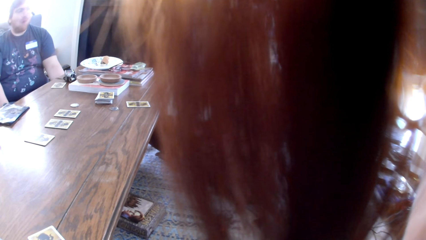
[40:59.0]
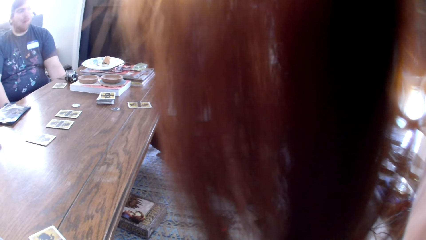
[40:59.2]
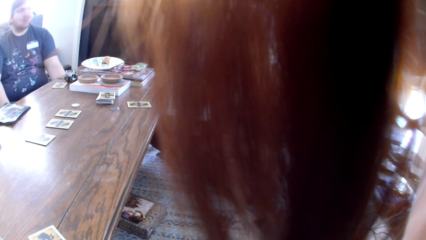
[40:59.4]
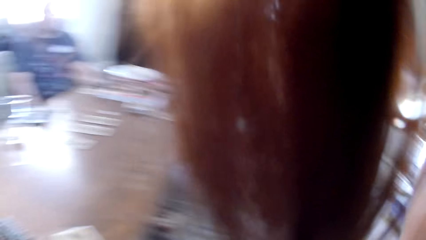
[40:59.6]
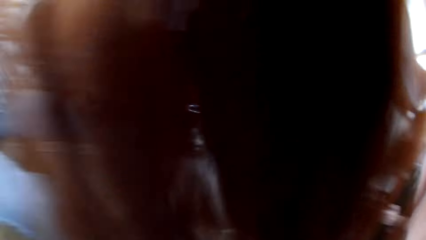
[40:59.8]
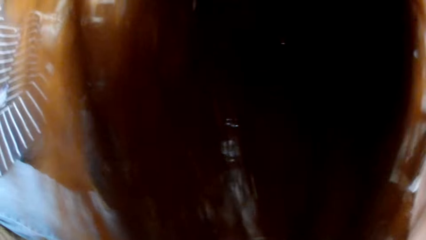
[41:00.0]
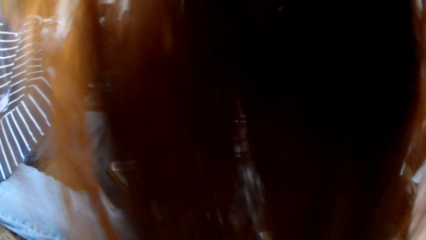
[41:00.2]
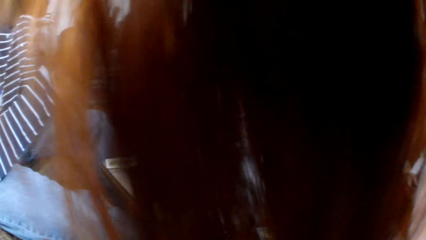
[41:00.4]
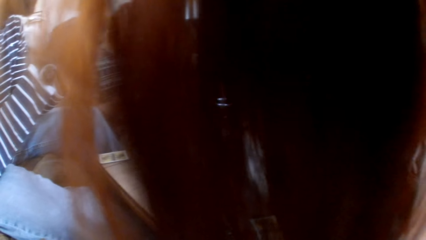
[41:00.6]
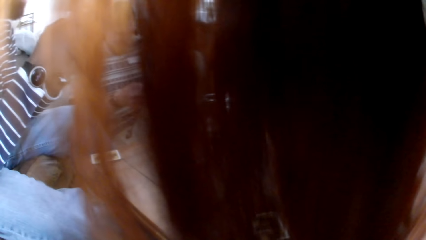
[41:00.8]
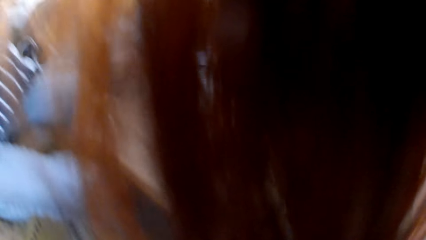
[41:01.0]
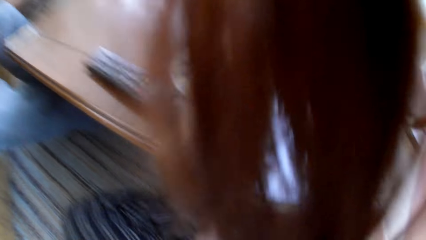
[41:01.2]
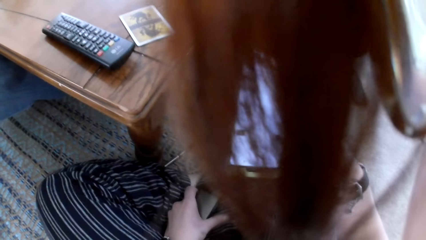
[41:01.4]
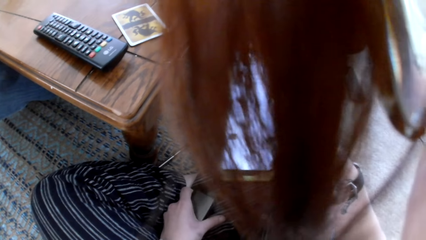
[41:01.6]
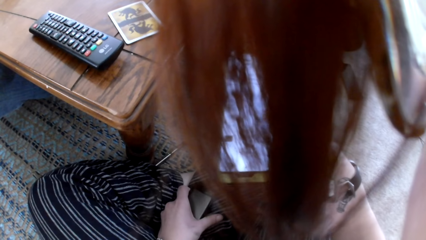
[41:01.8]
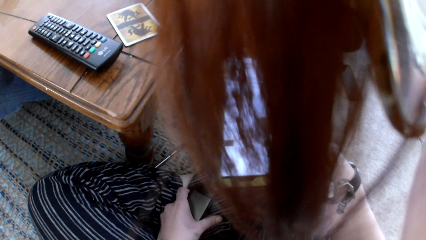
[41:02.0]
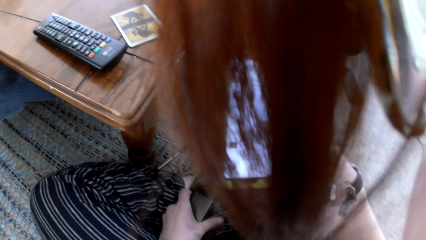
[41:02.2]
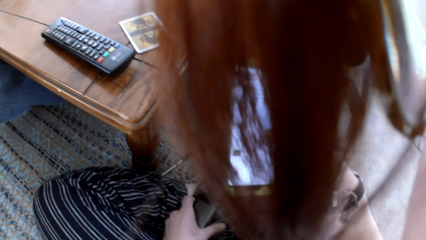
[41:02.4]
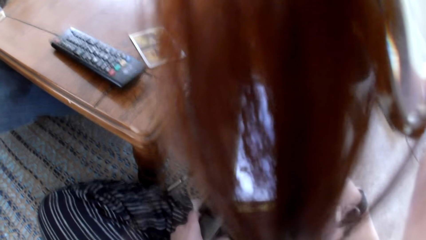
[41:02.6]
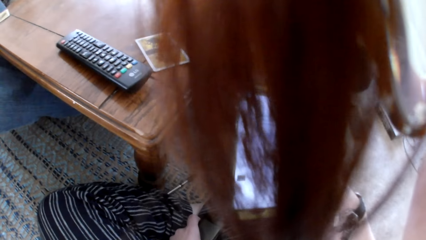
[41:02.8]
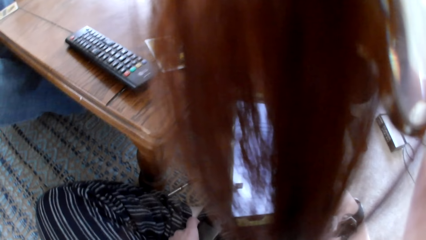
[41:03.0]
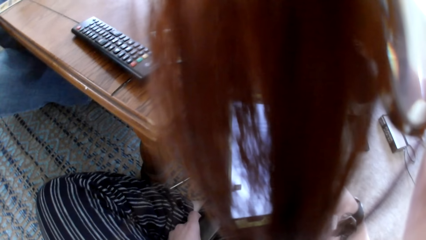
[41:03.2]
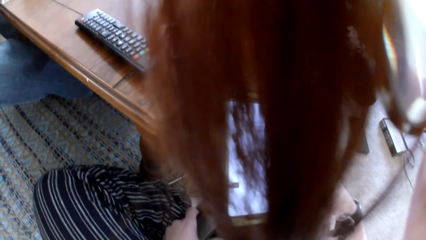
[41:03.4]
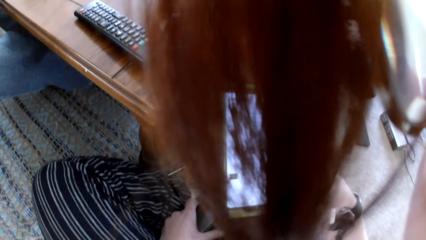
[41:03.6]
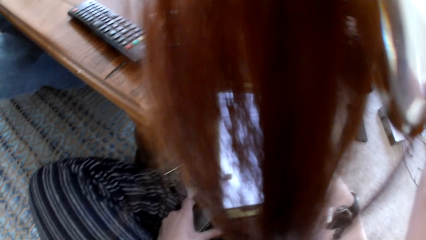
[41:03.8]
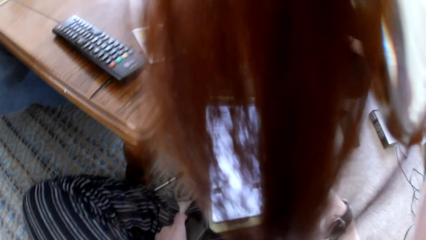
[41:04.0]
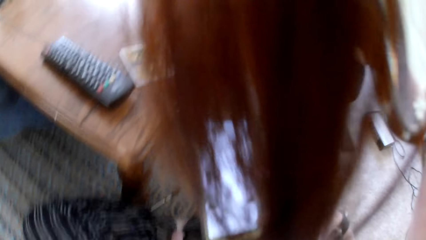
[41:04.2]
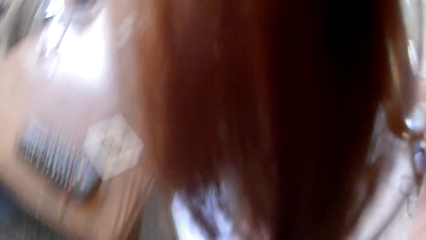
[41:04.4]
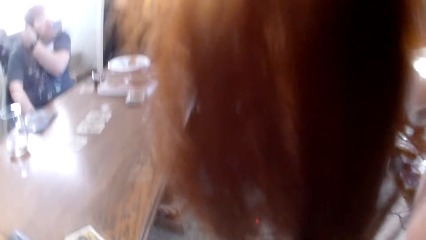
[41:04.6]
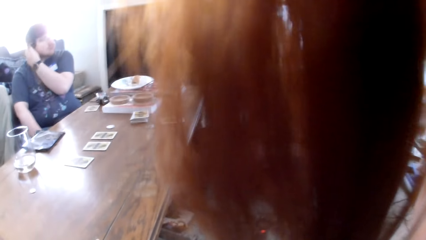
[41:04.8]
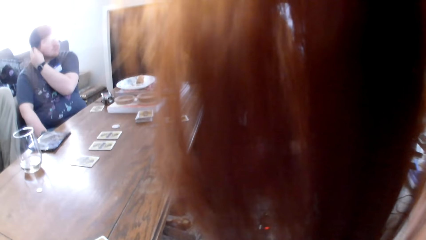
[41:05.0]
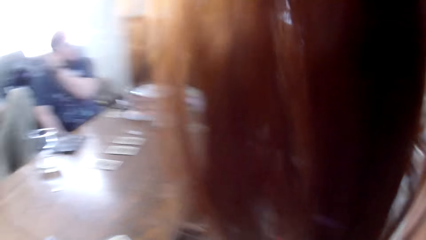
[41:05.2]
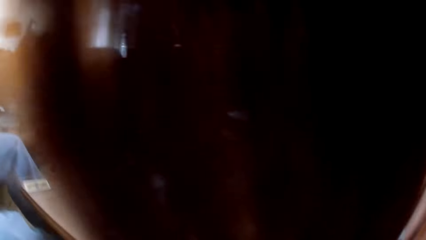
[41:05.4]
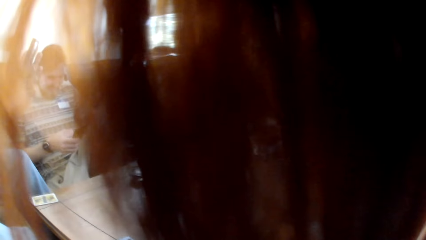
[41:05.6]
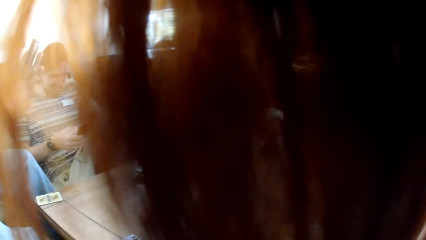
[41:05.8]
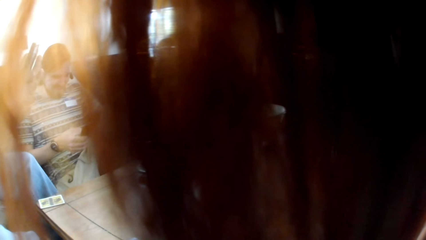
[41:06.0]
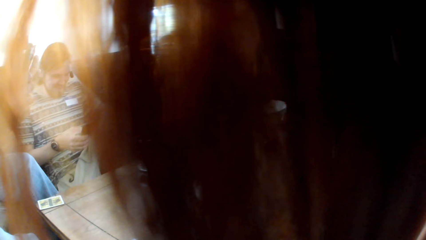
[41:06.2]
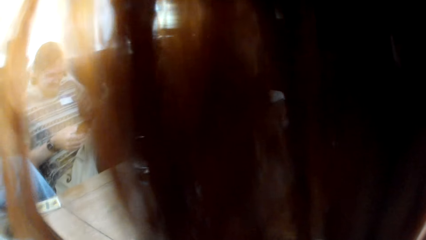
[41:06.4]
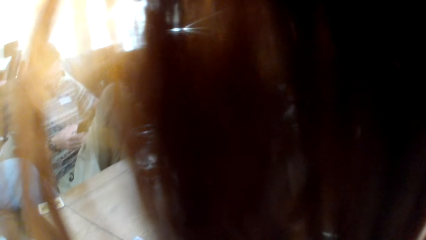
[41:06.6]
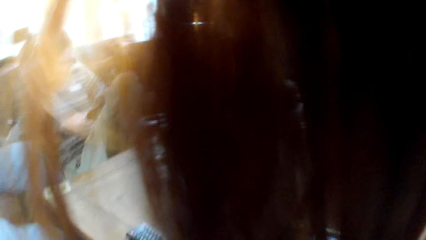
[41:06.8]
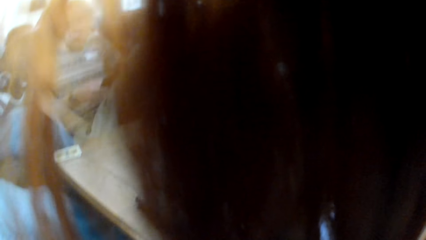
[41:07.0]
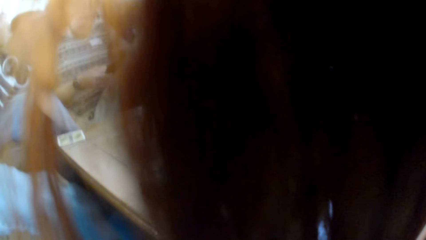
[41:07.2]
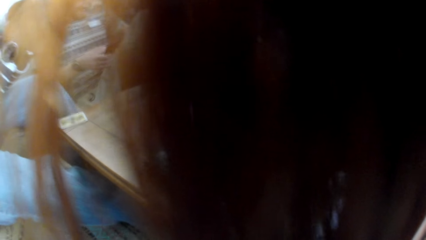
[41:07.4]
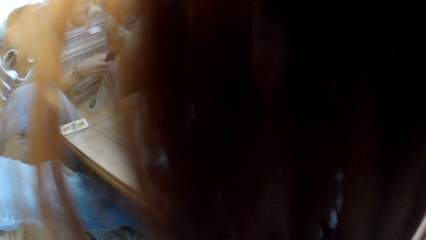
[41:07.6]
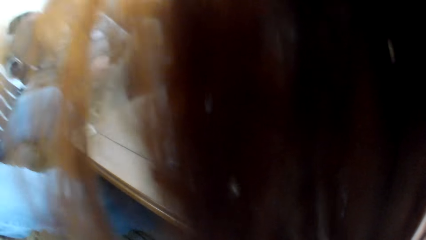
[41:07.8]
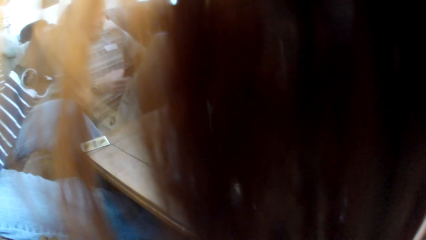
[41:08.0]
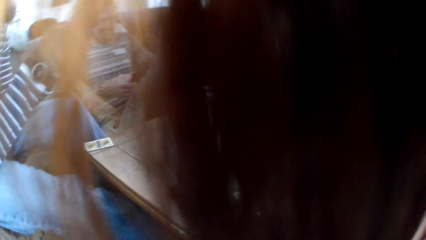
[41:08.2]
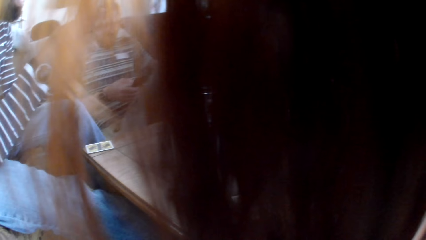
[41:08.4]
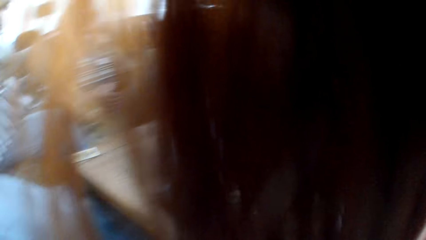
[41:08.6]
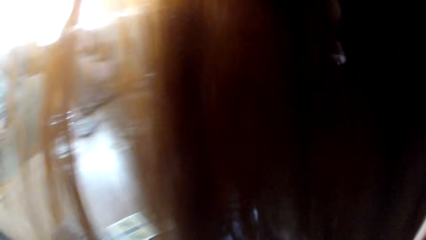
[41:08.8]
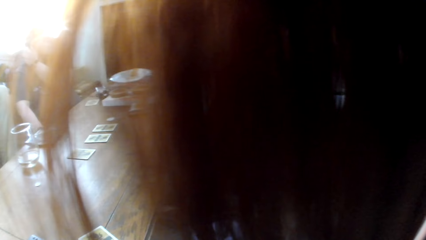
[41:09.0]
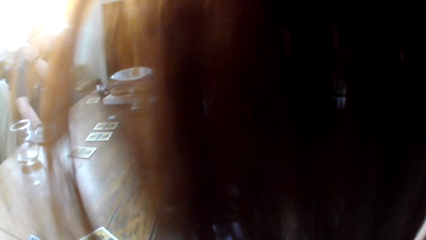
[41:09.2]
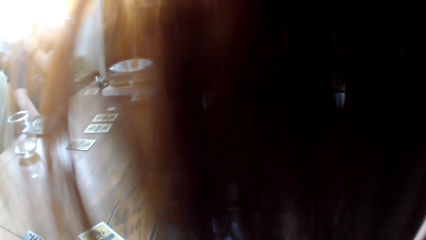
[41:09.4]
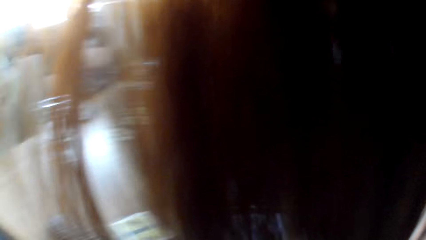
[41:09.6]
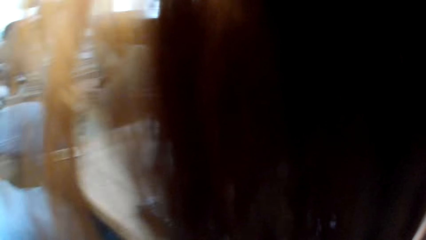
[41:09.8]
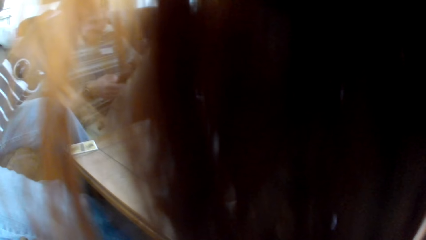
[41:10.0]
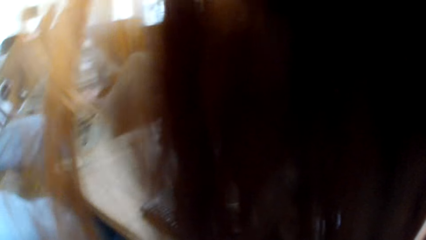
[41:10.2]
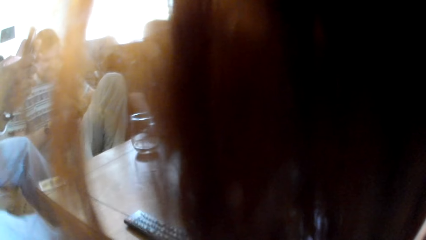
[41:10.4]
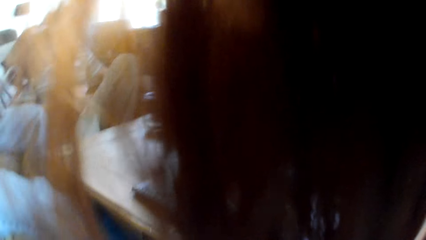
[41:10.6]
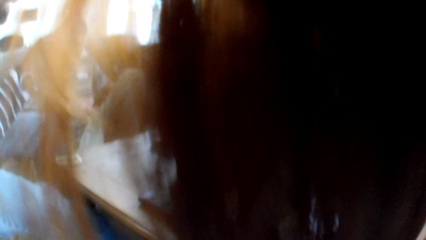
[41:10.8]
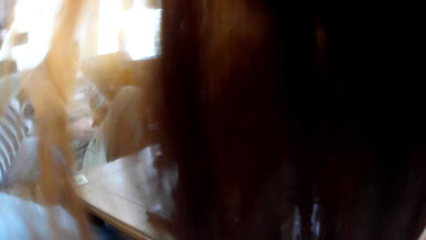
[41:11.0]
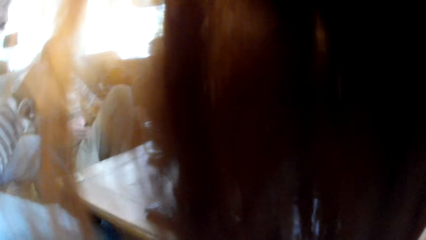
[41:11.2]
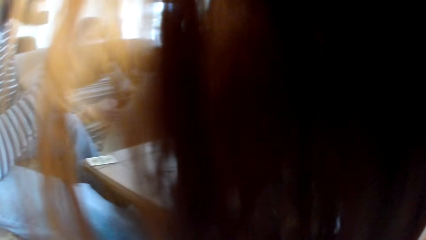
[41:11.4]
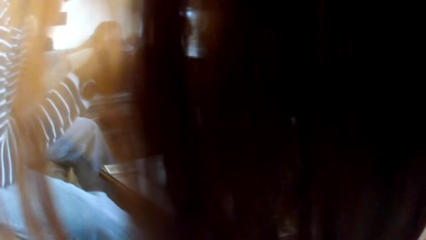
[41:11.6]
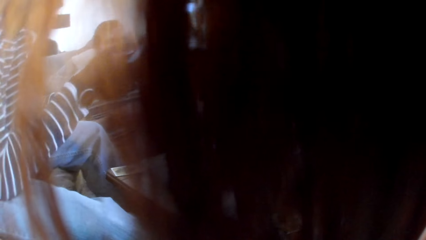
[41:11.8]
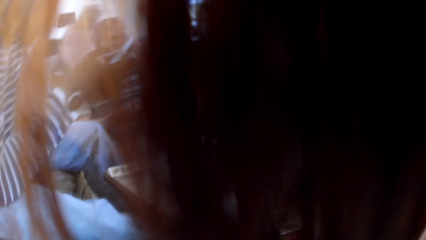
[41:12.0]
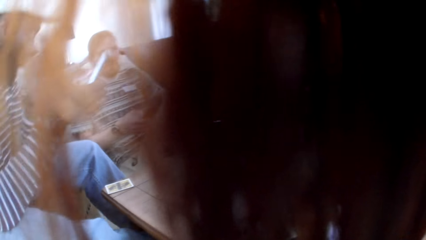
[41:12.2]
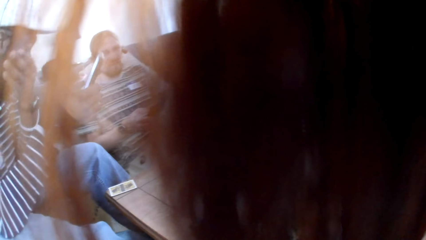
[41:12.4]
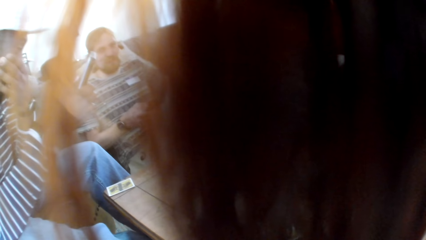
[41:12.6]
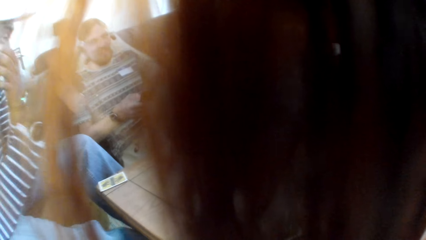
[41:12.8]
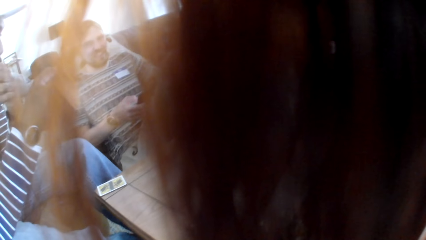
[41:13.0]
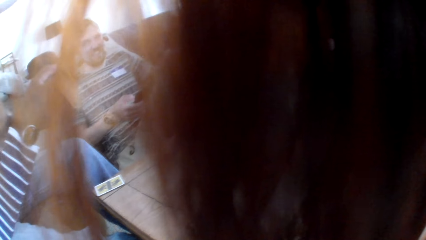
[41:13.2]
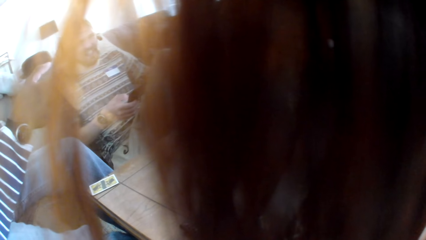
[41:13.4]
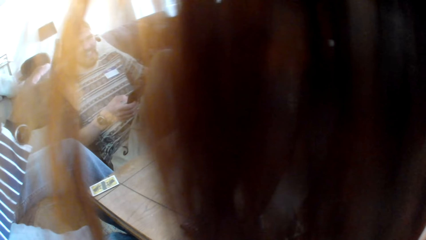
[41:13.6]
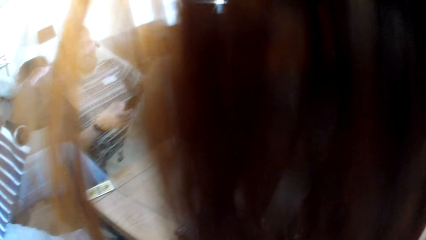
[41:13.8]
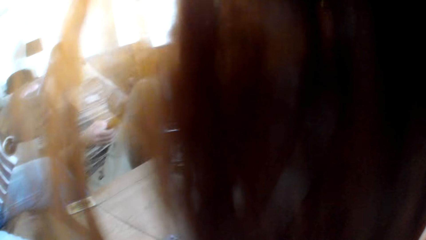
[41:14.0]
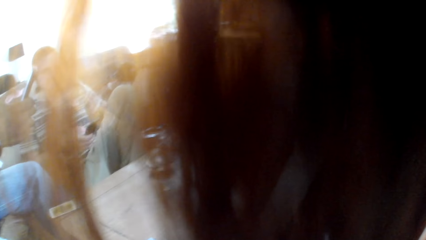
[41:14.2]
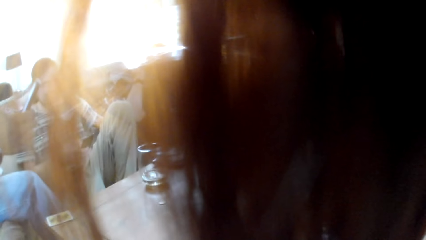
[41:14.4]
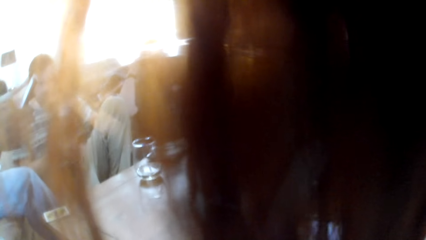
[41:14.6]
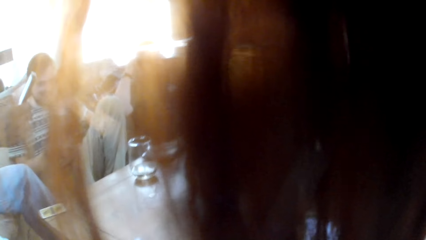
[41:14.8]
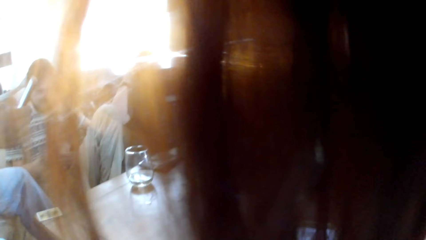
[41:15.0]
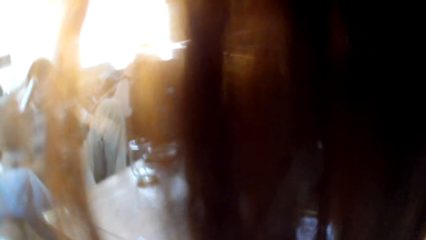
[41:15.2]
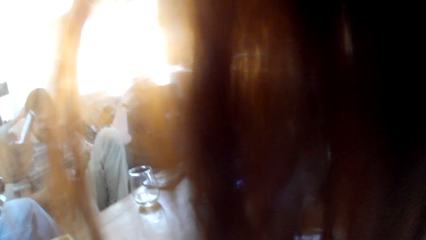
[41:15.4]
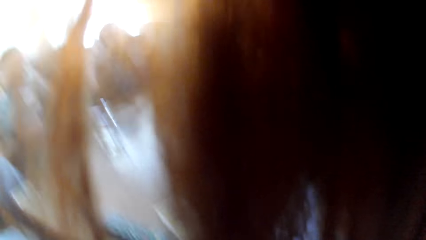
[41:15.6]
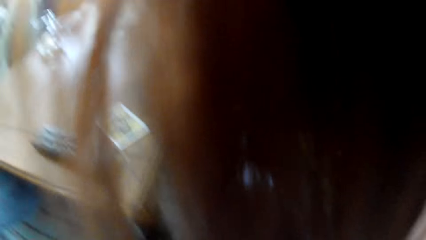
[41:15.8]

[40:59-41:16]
The camera wearer looks at the colleagues. They operate the phone. A woman talks to the colleagues. The camera wearer talks to the colleagues. The woman talks to the colleagues. A man responds to the camera wearer. The camera wearer talks to the colleagues.
